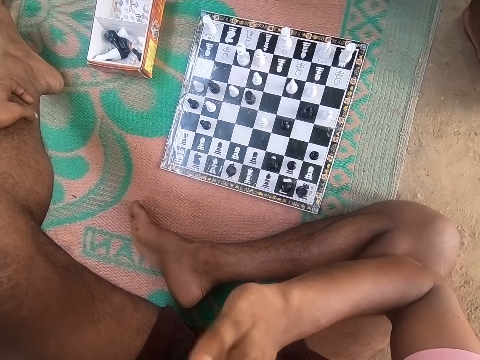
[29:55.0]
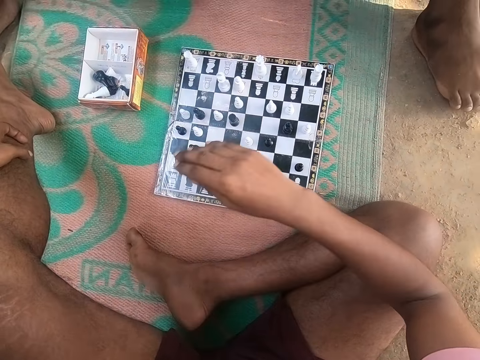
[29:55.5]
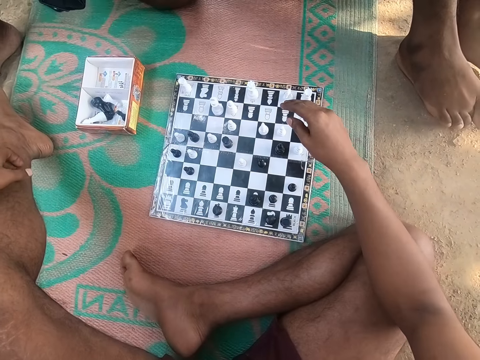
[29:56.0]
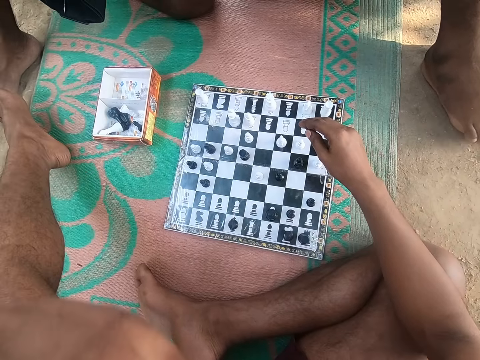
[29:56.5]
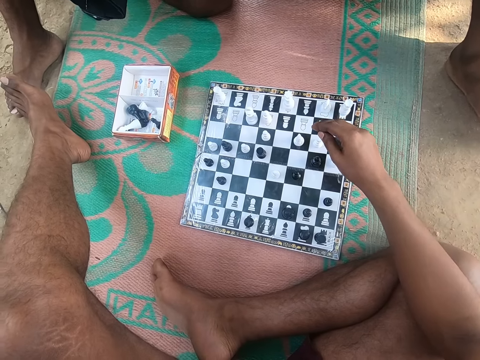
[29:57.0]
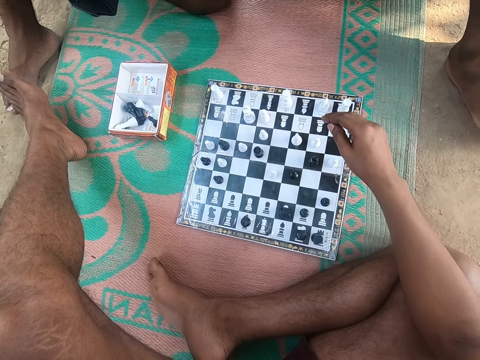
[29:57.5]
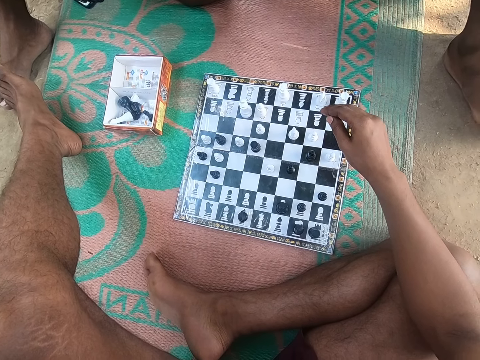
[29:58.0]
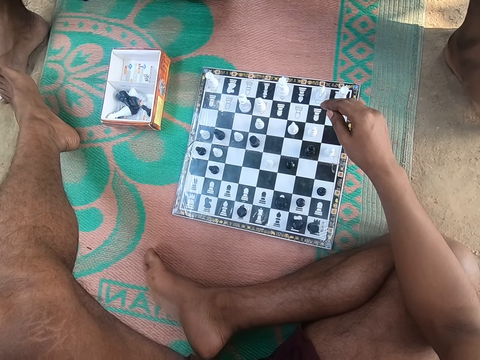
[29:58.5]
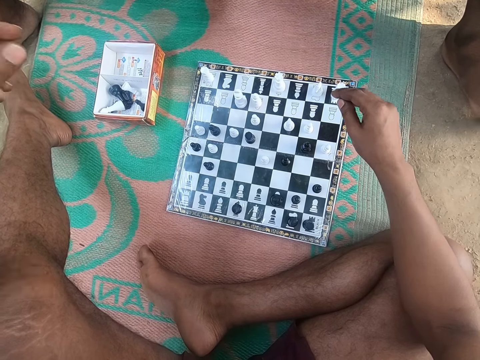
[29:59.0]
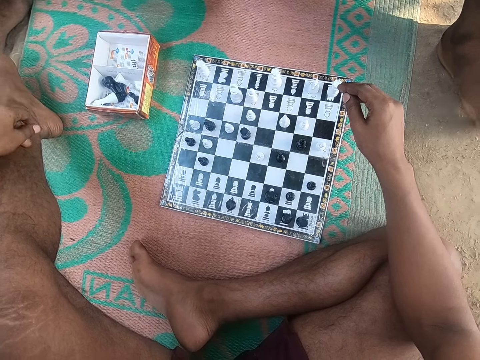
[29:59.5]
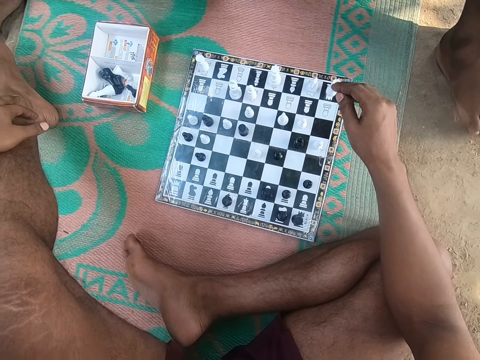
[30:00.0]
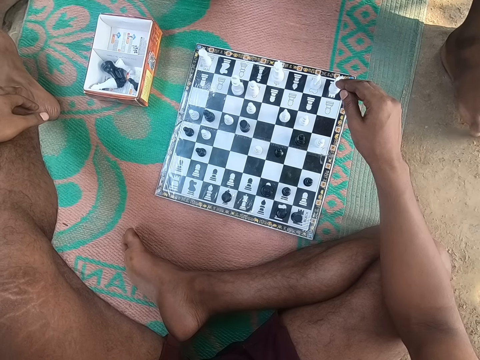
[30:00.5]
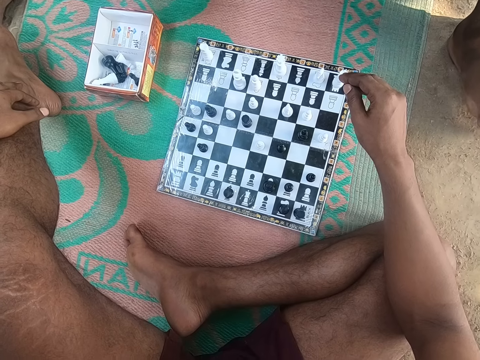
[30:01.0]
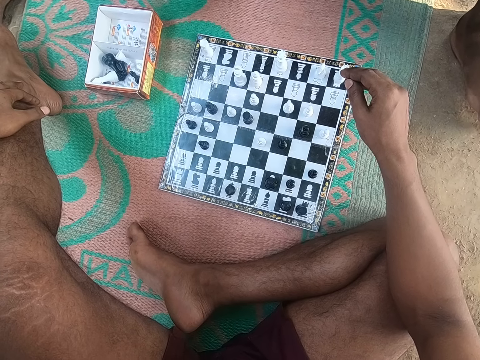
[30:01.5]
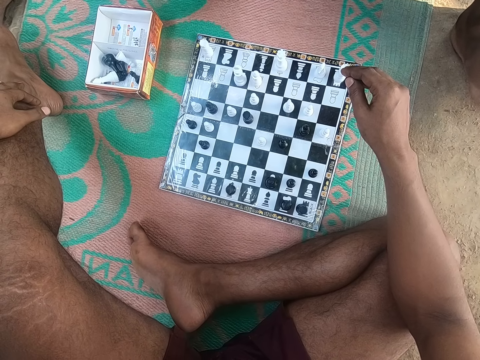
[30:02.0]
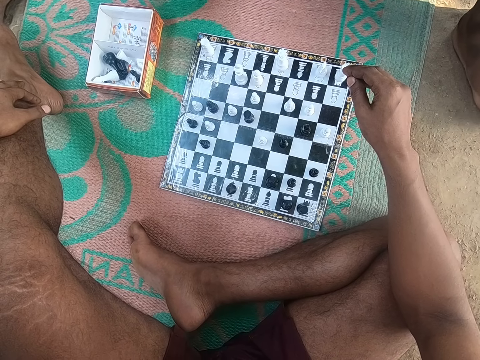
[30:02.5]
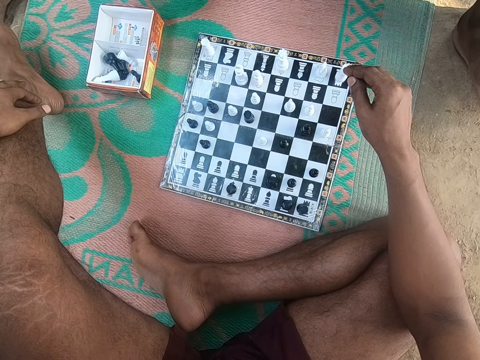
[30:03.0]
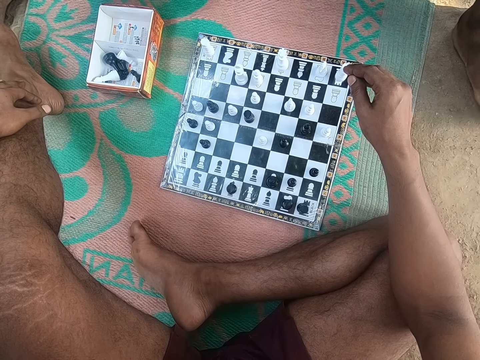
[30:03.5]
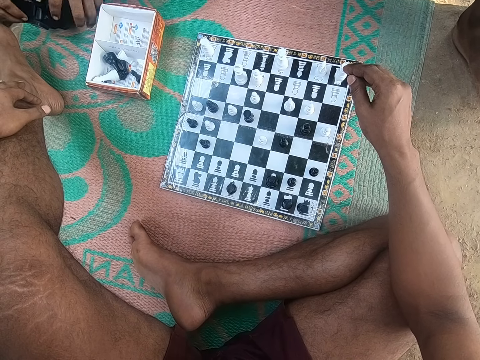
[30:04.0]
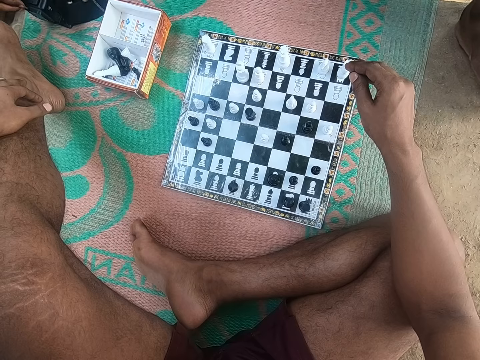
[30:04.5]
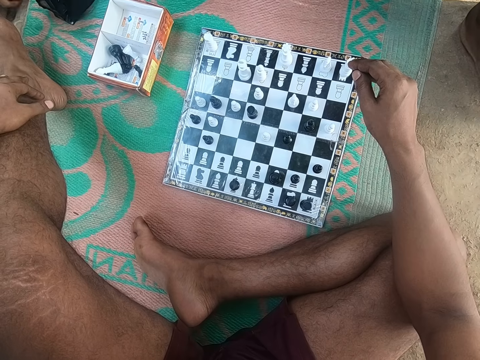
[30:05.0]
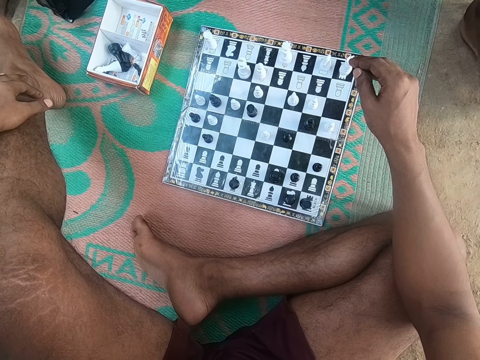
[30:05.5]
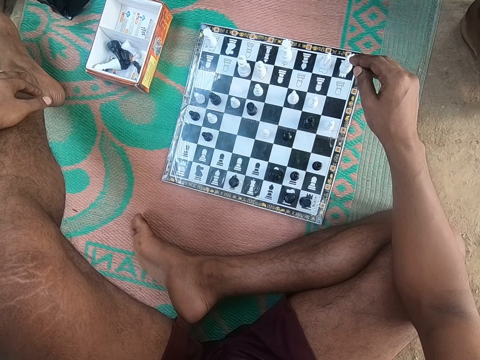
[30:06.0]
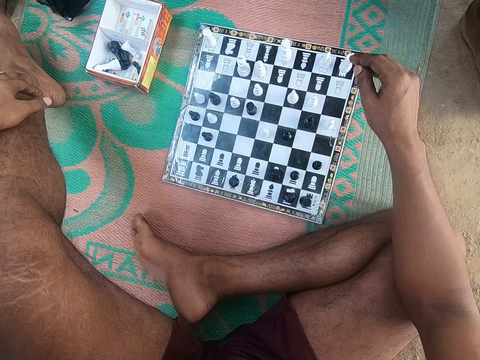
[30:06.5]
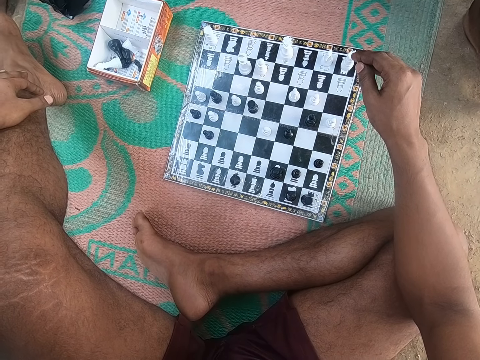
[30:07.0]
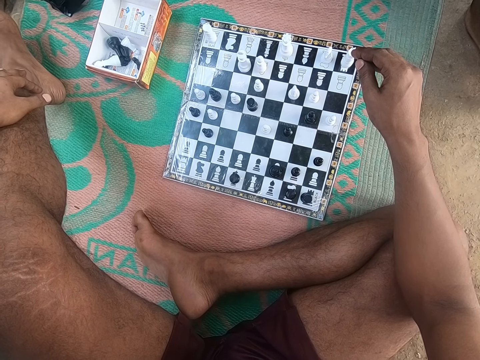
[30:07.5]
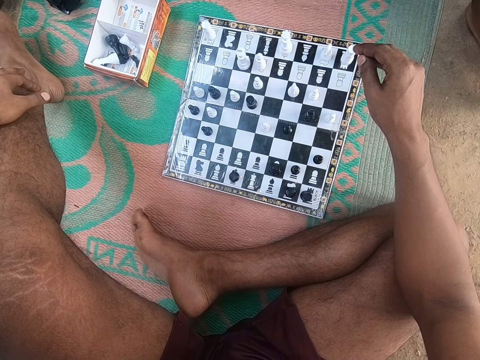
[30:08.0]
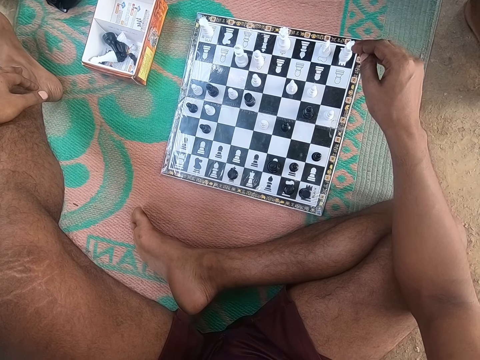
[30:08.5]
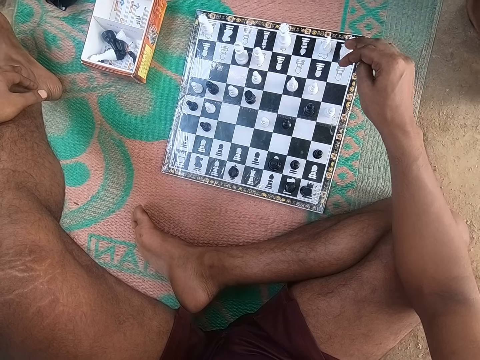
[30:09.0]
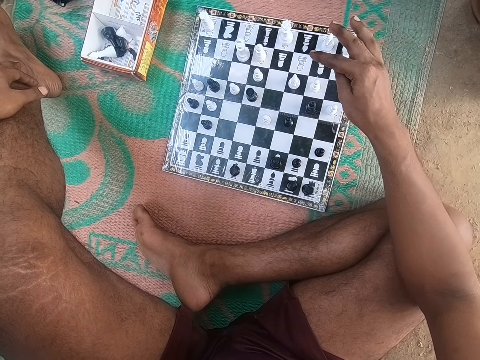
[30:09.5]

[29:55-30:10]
The camera wearer looks at the chess. They lift the hand up. A man puts something down. The camera wearer looks at the chess.

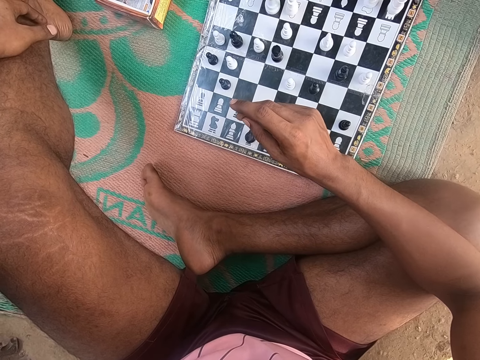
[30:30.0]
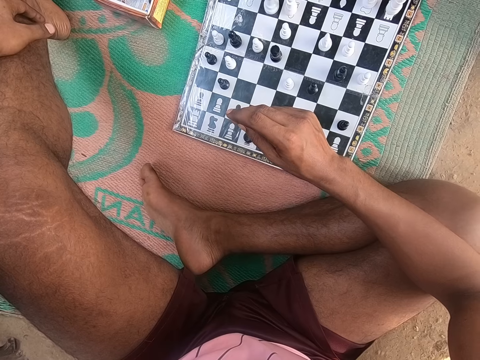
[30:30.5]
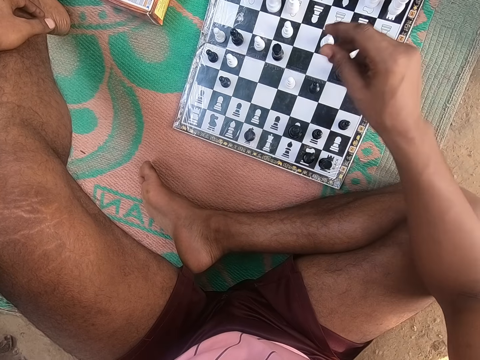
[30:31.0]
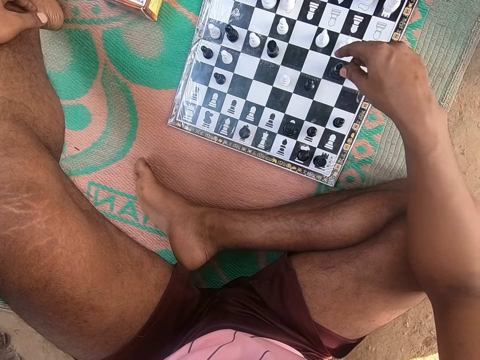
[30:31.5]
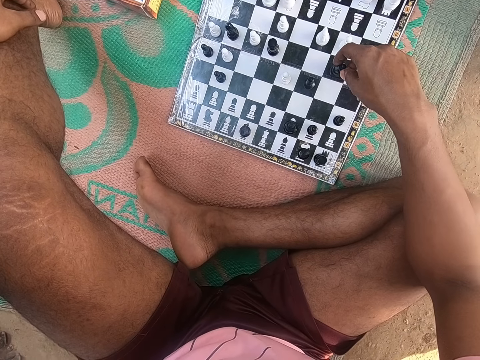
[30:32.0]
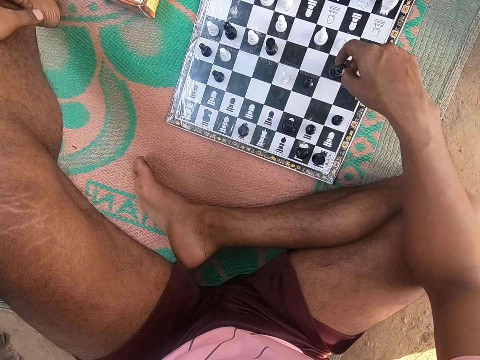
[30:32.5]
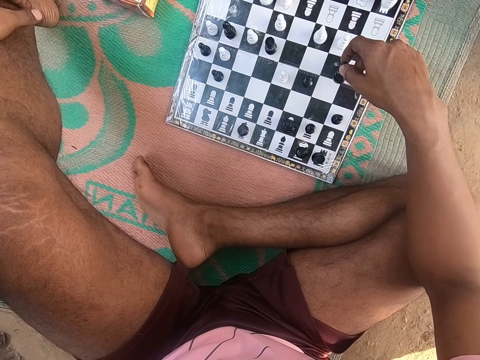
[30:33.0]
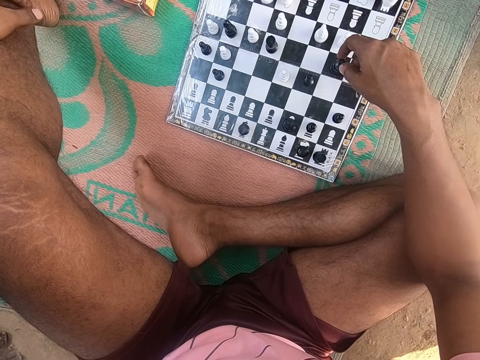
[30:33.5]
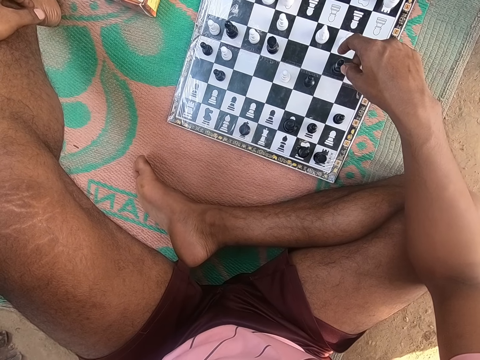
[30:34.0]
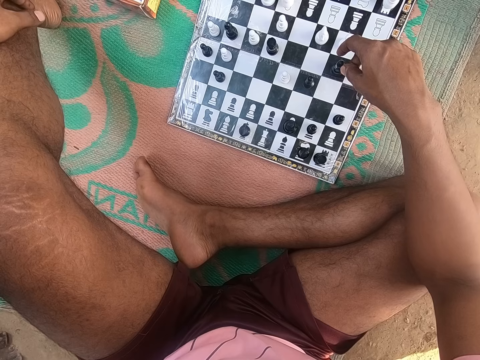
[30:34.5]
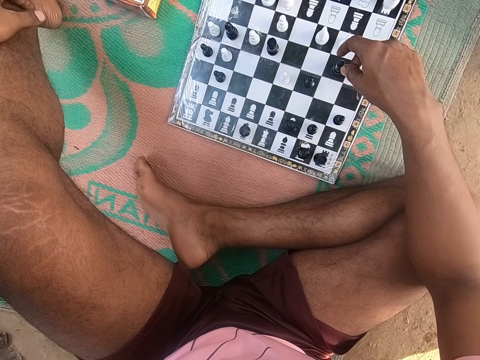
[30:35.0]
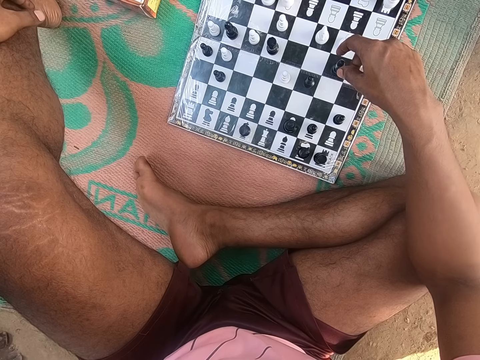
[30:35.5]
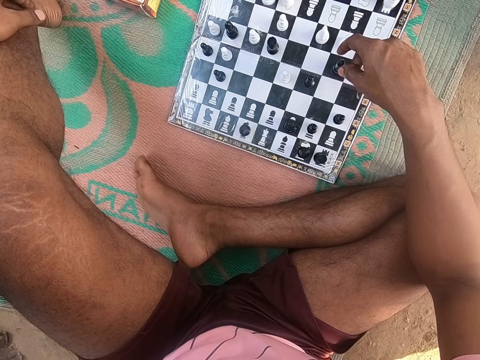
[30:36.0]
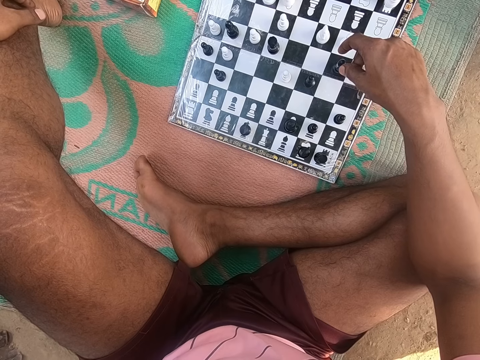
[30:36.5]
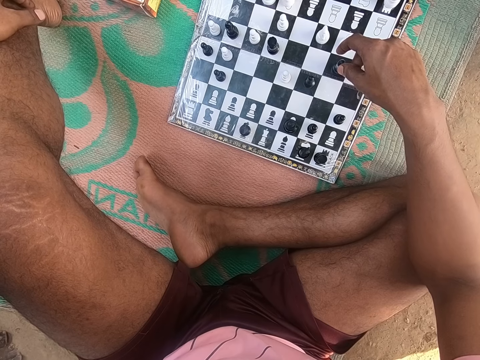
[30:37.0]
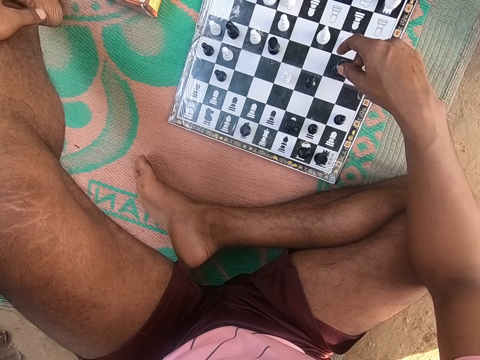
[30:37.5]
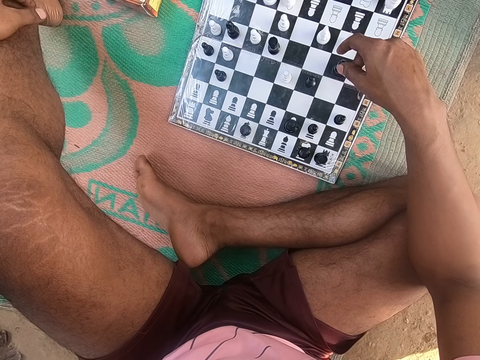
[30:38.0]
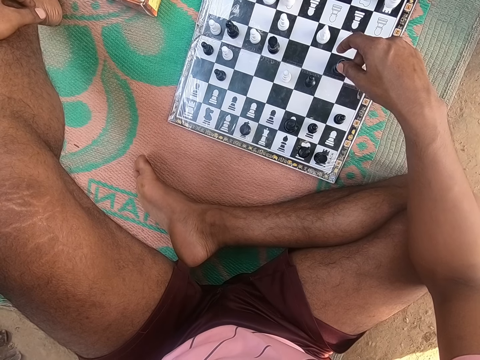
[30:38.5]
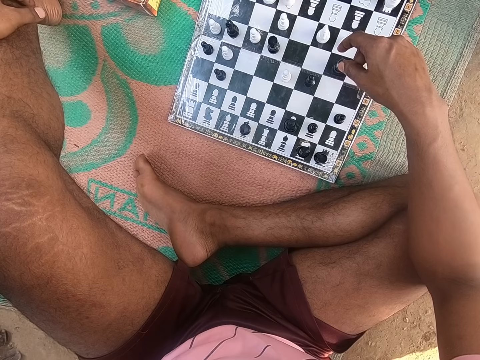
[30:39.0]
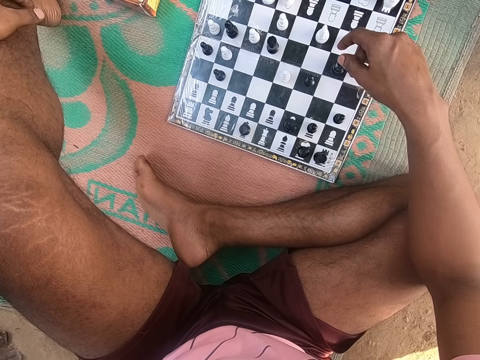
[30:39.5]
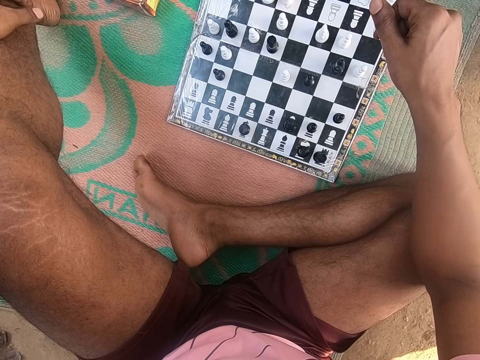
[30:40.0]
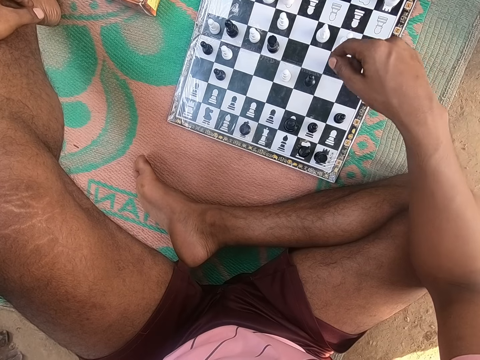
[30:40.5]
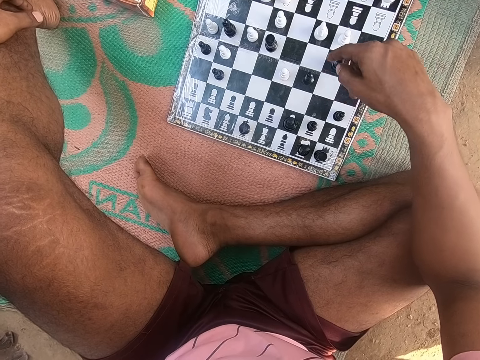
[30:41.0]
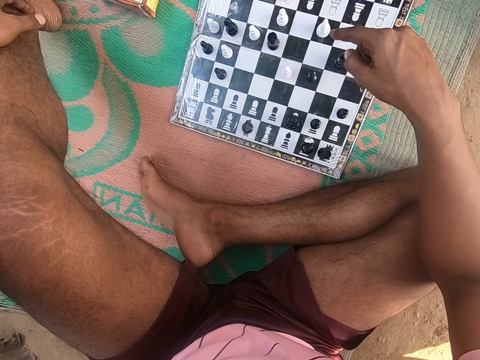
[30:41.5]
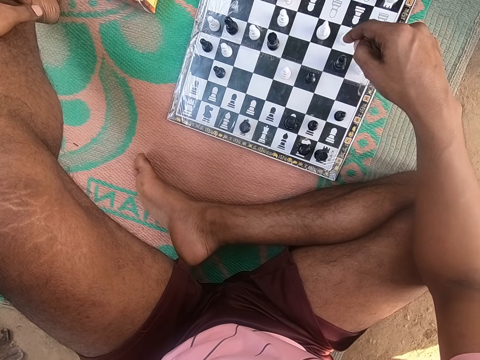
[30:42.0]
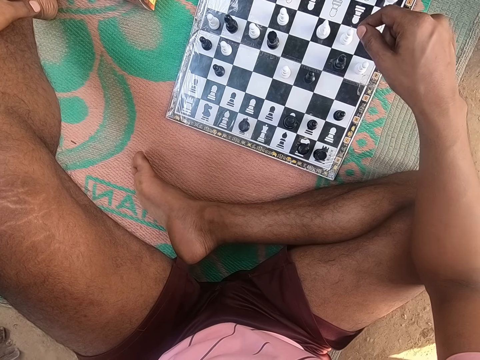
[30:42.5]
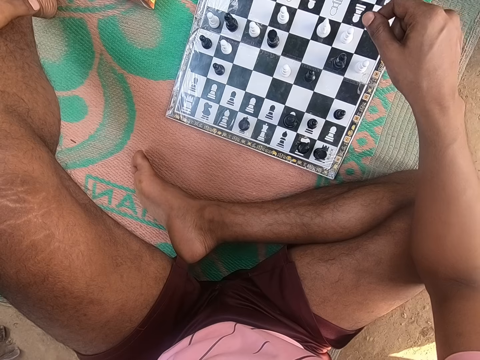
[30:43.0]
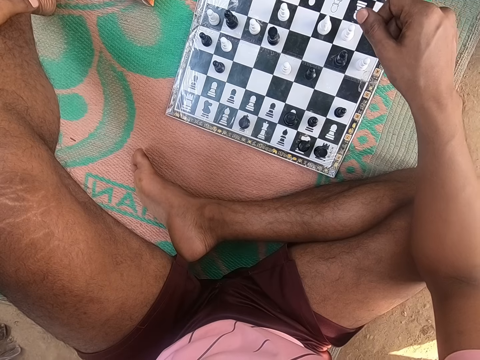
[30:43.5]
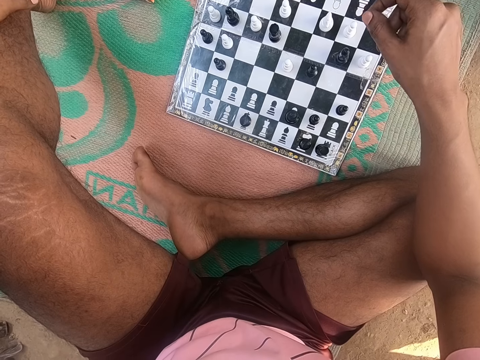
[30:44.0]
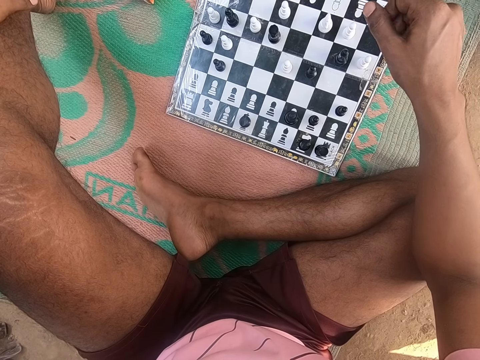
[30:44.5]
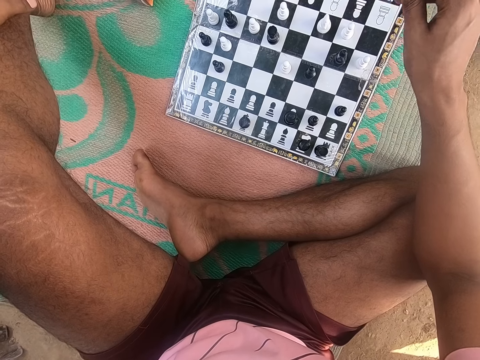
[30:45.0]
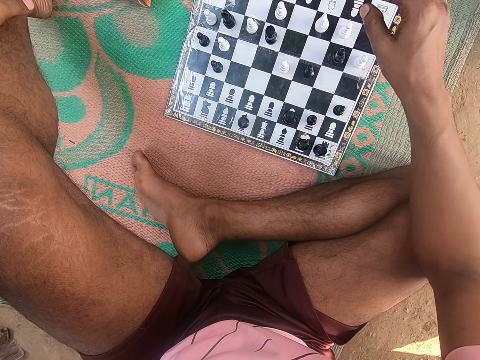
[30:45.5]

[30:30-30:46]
The camera wearer holds a piece. They look at the chess. They touch the black chess piece. They look around the chess board.
